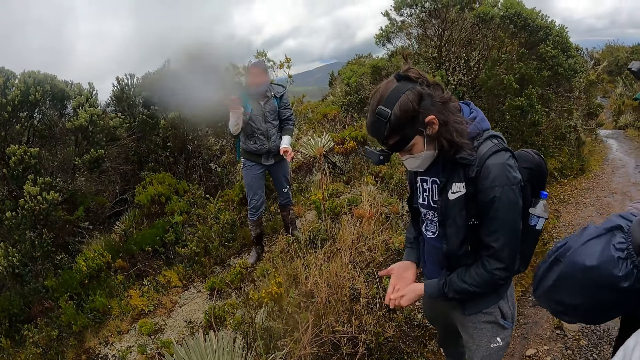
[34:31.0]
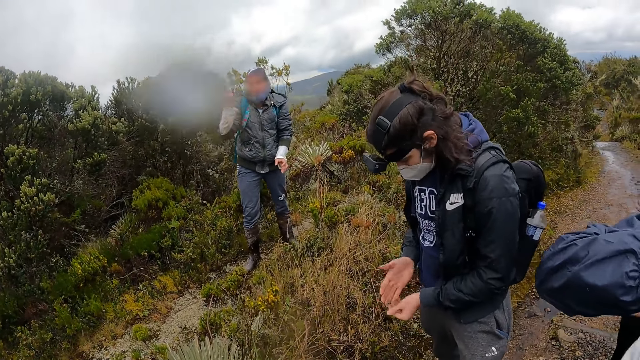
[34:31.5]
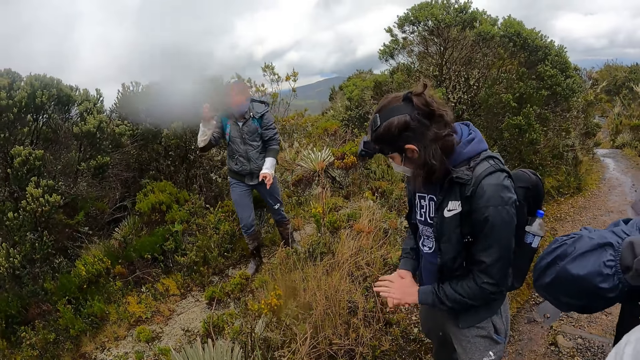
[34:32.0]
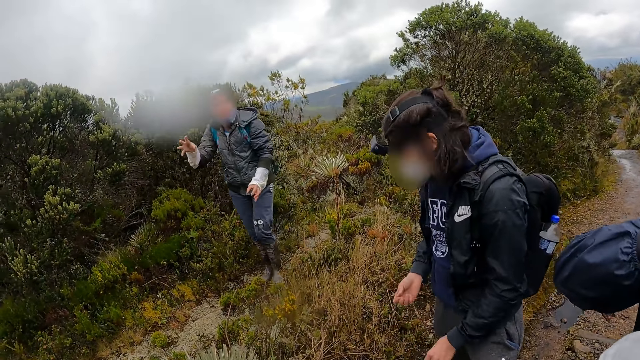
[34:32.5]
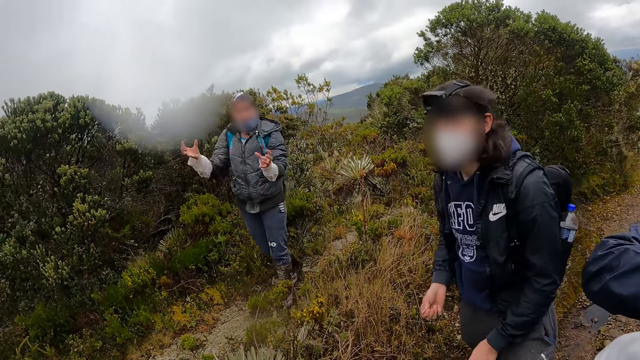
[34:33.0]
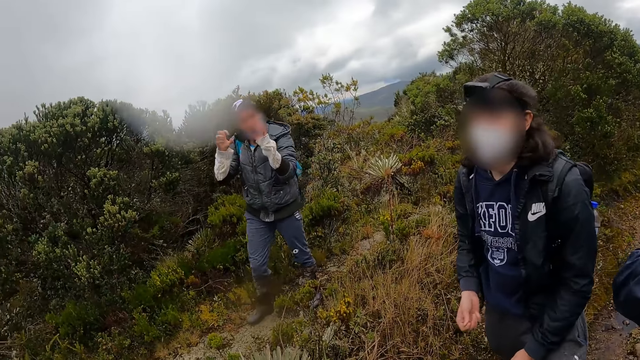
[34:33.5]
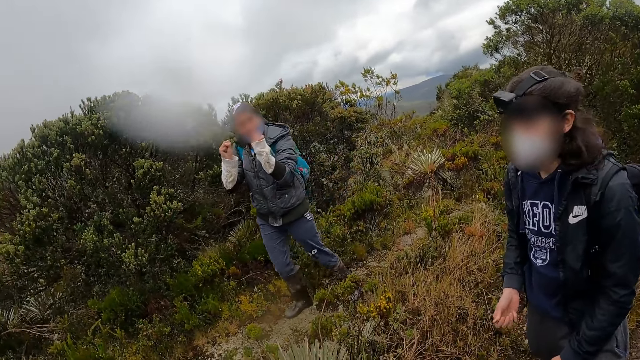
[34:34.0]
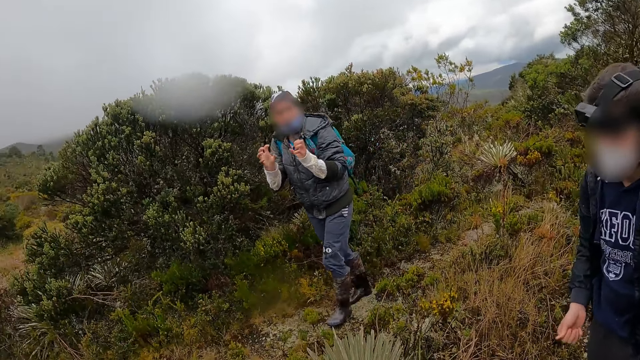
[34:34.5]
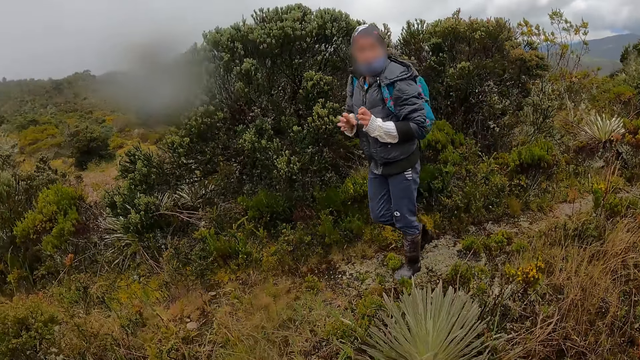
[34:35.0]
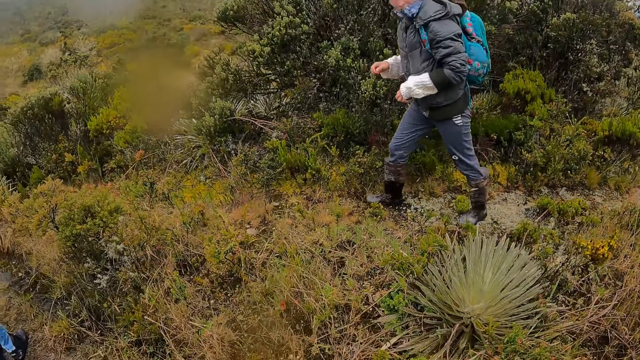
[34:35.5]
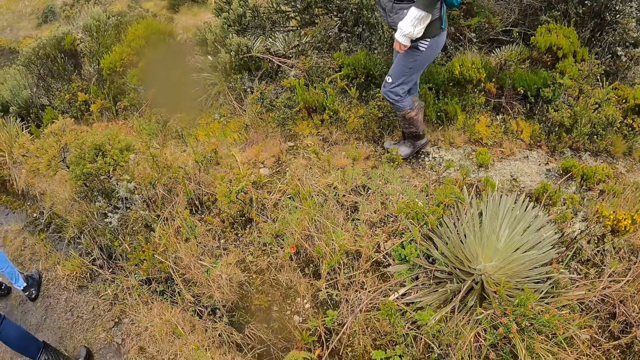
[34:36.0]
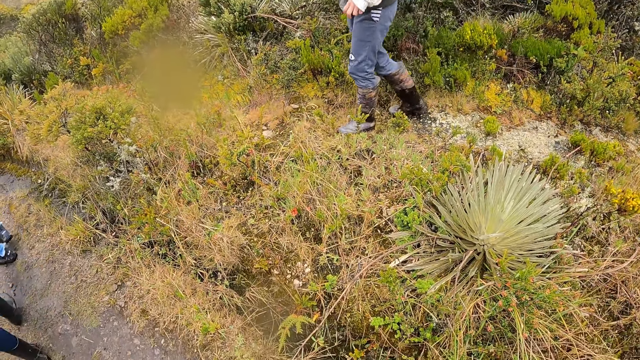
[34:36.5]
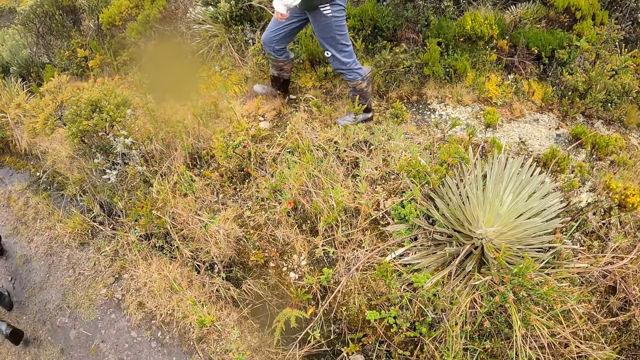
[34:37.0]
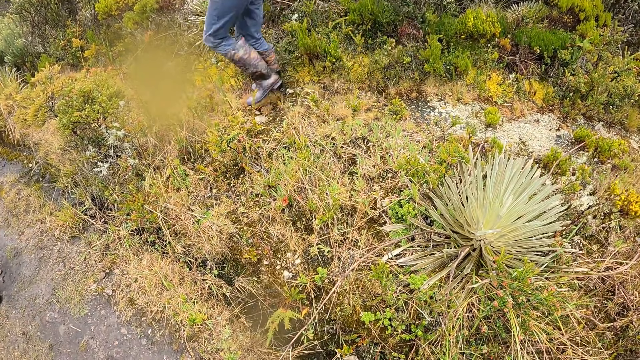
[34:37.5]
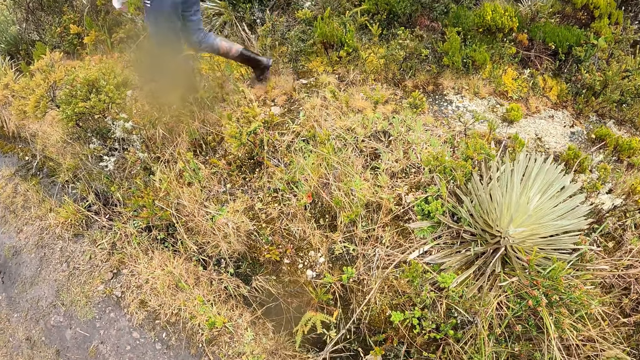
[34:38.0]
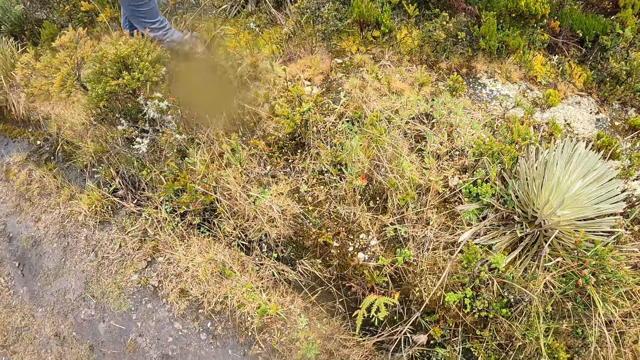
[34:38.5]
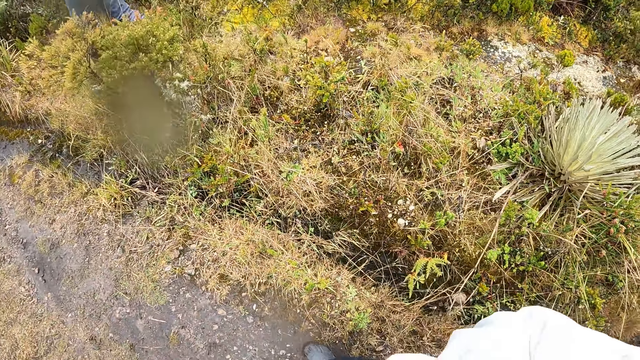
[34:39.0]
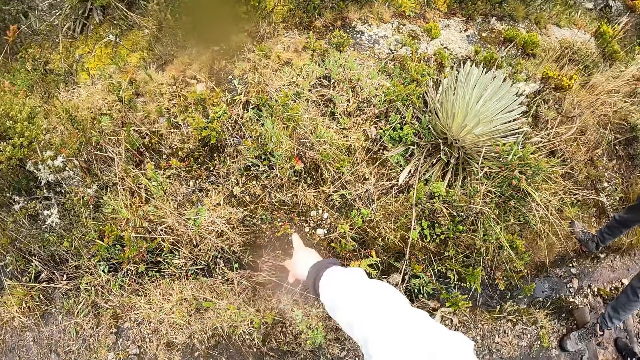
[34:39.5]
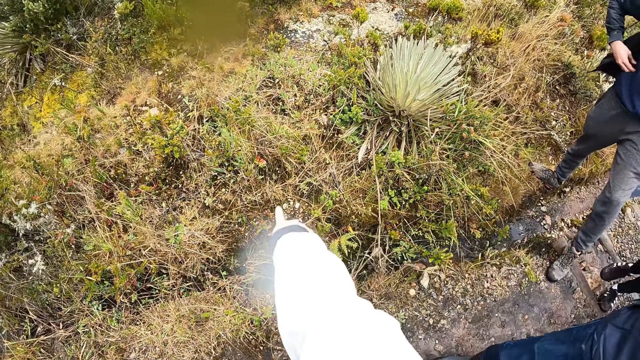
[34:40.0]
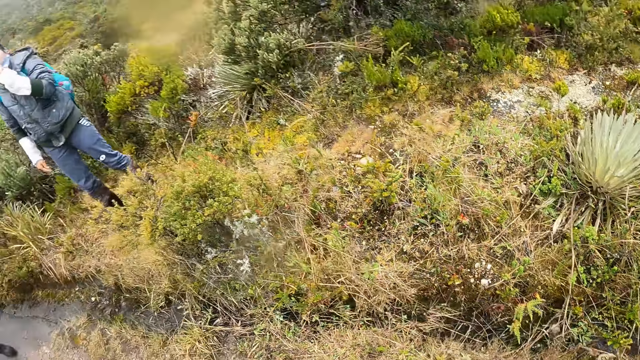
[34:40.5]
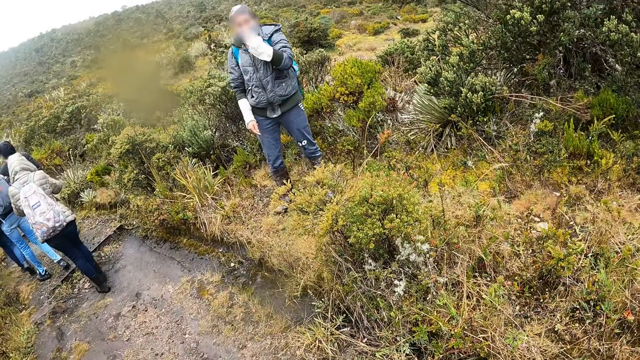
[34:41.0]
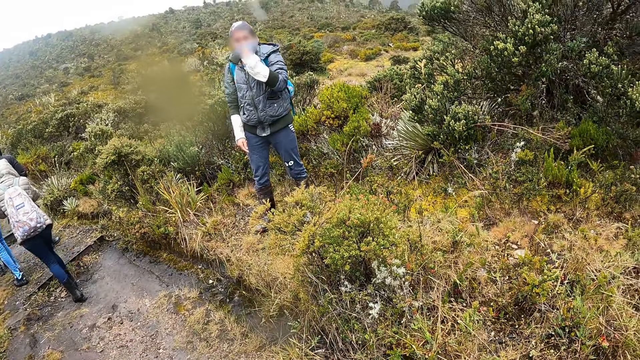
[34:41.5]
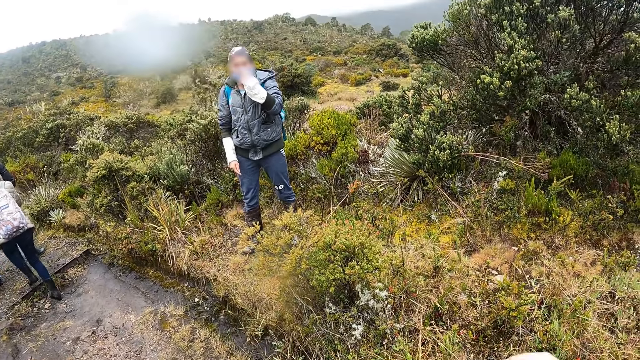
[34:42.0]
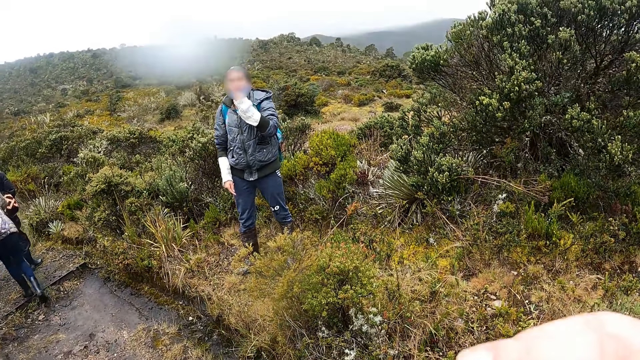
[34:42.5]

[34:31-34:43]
The woman walks along the stony path above the muddy hike step. The camera wearer points a finger. The woman interacts with the camera wearer.

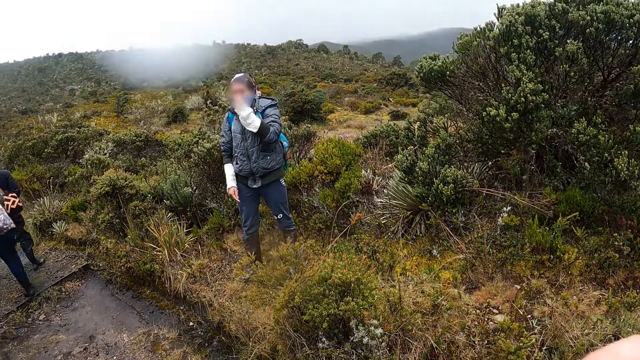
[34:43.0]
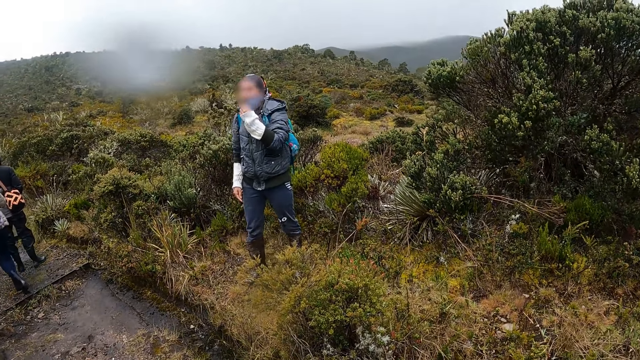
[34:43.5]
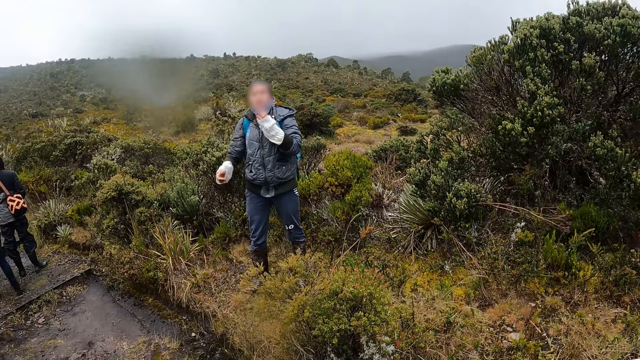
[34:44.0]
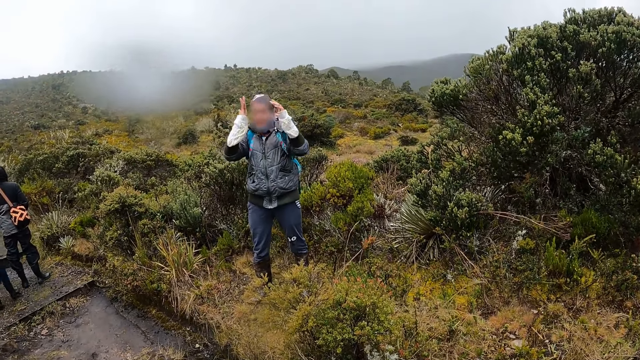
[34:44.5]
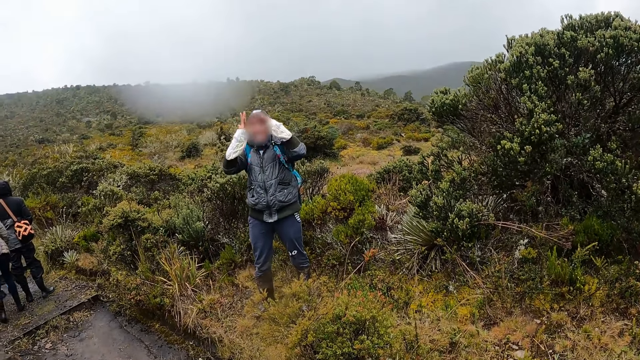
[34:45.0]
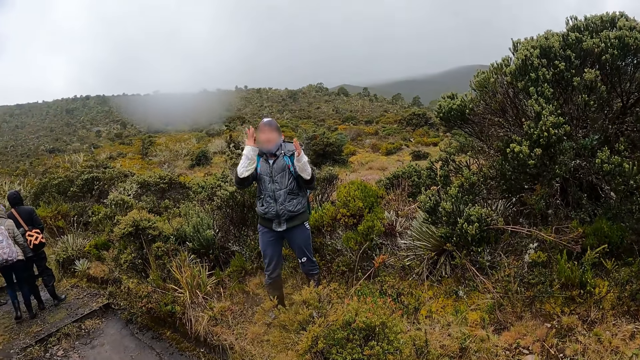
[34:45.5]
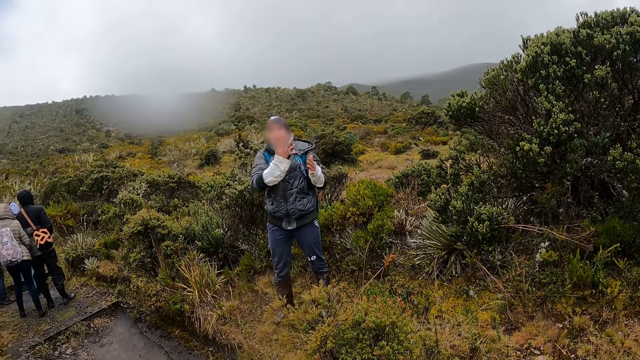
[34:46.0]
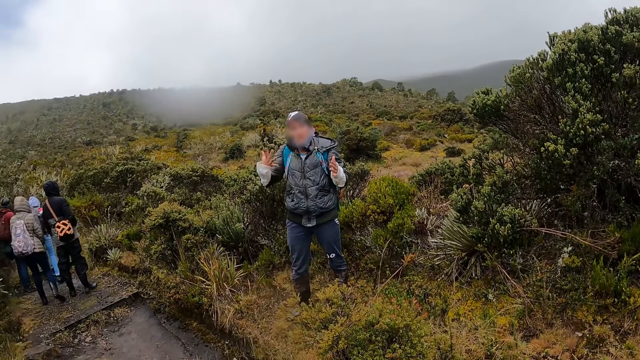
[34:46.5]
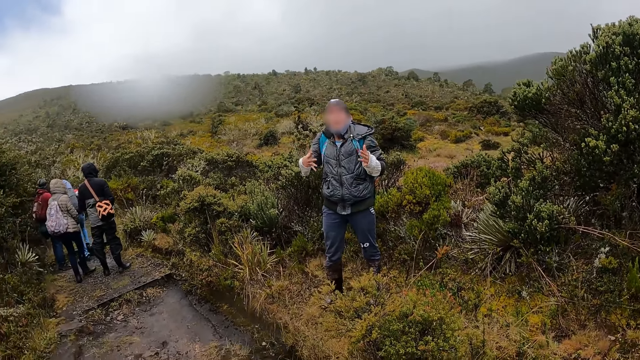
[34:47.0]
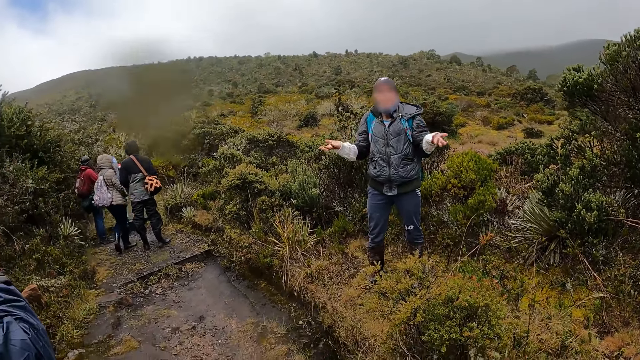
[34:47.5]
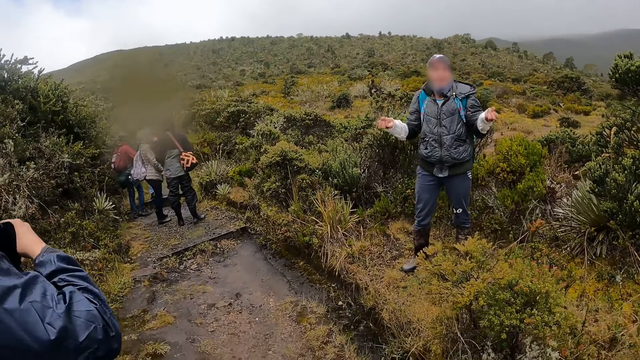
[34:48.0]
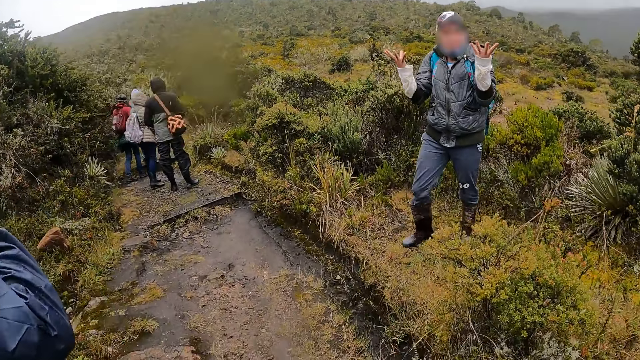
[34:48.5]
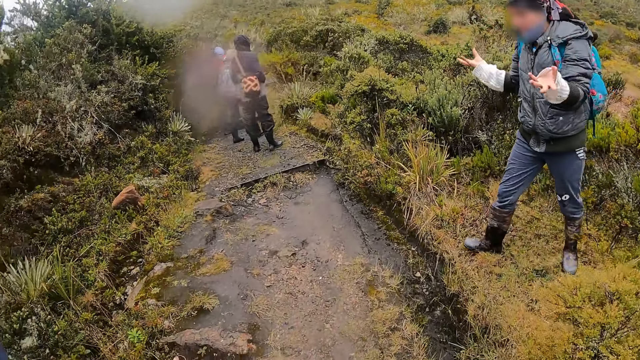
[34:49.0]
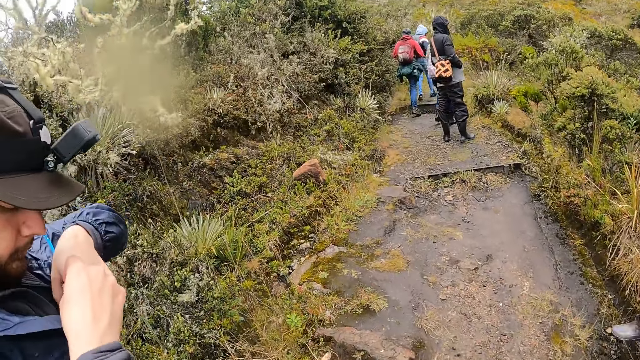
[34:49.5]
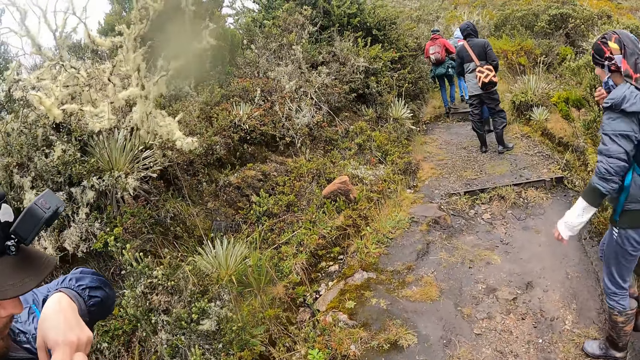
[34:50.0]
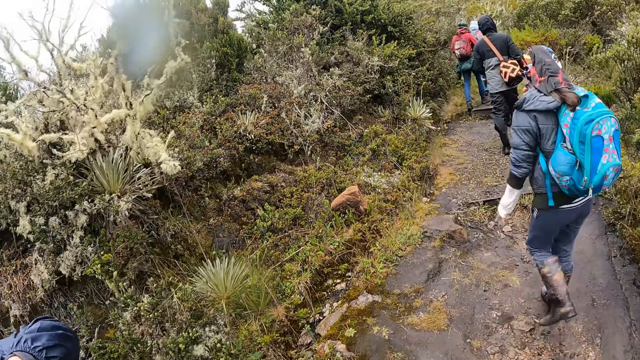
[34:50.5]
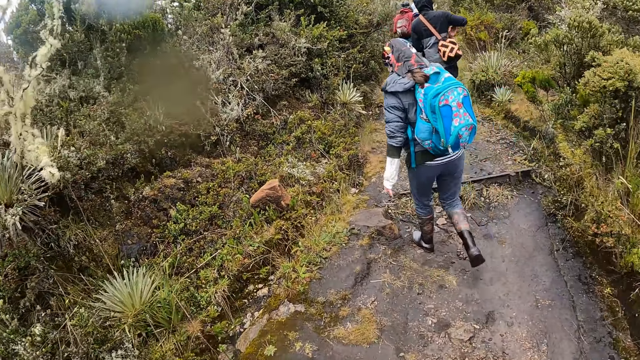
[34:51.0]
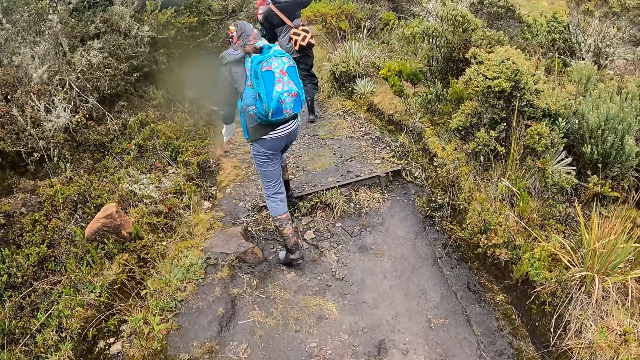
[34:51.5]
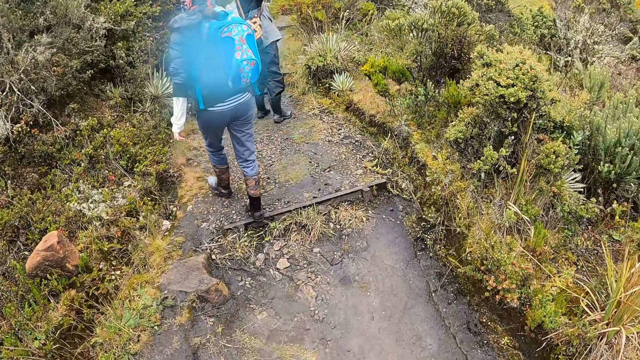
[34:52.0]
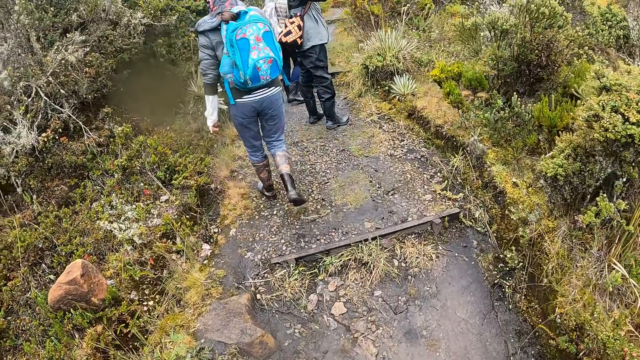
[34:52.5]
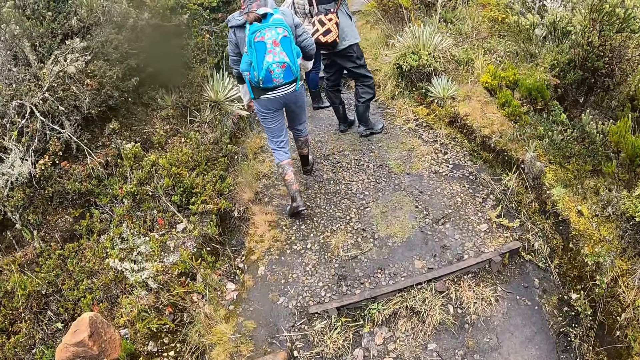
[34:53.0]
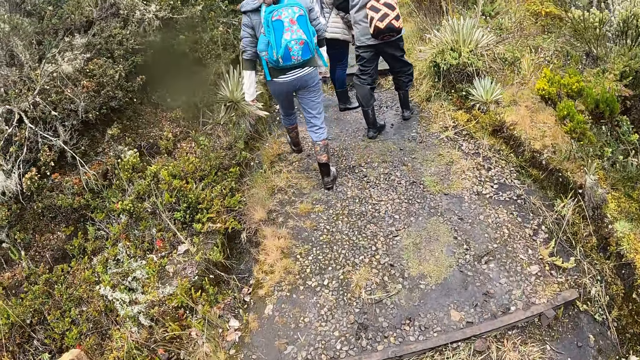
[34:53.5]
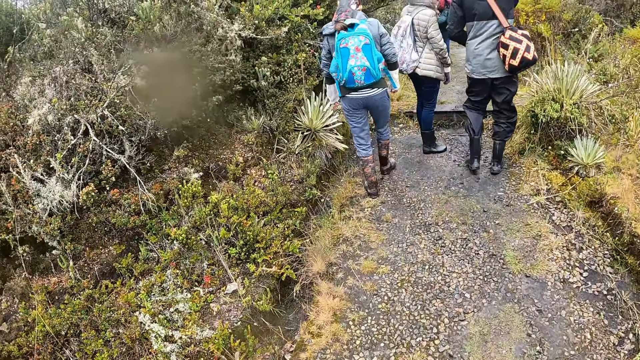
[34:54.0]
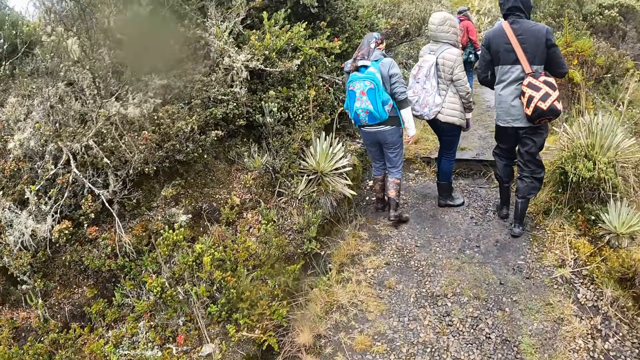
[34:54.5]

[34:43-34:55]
A man speaks to the camera wearer. The camera wearer climbs the muddy hike step with the group of people. They walk.
